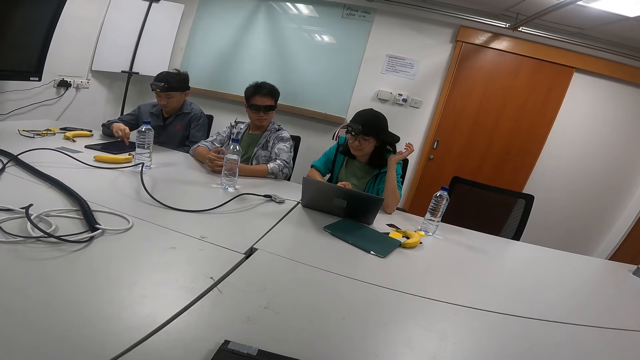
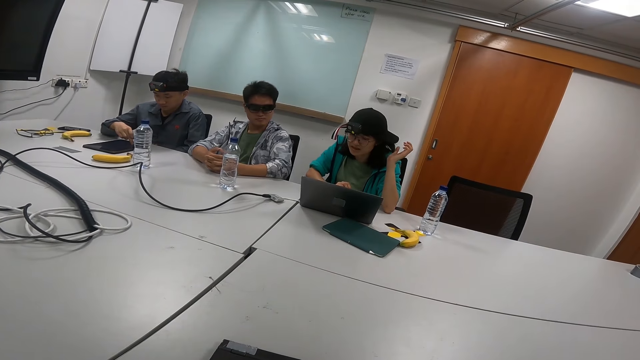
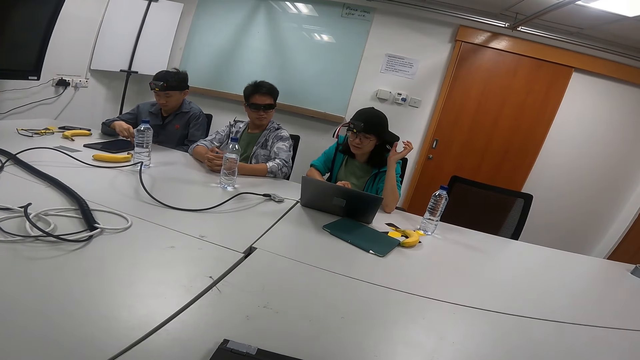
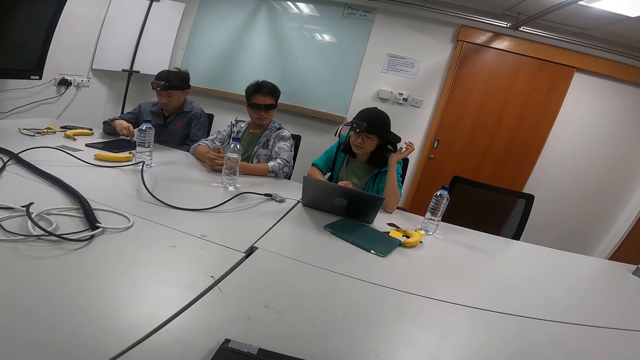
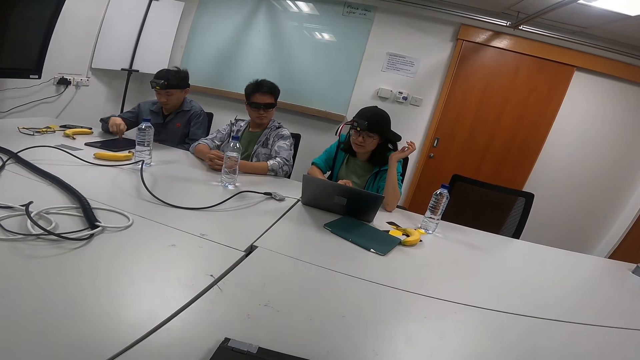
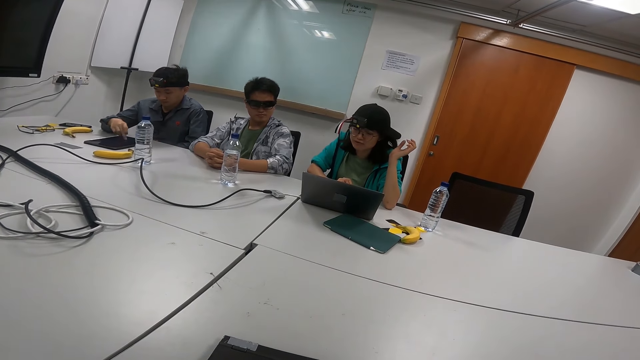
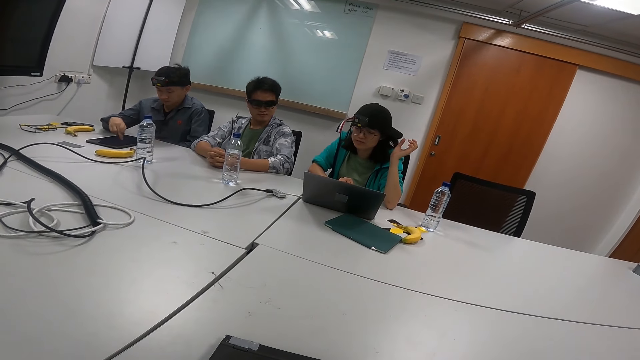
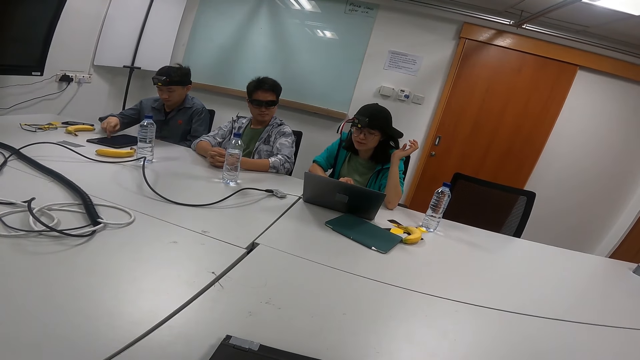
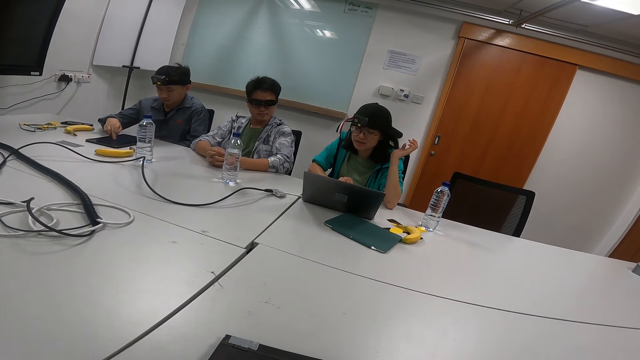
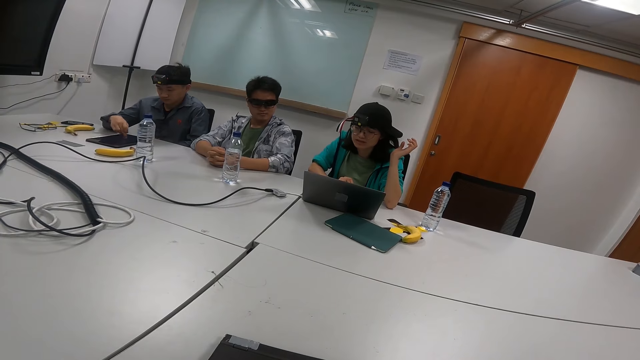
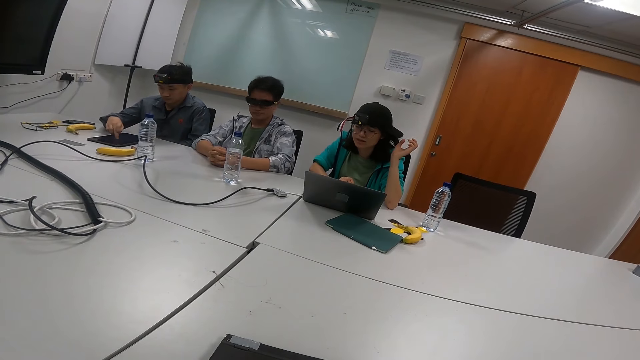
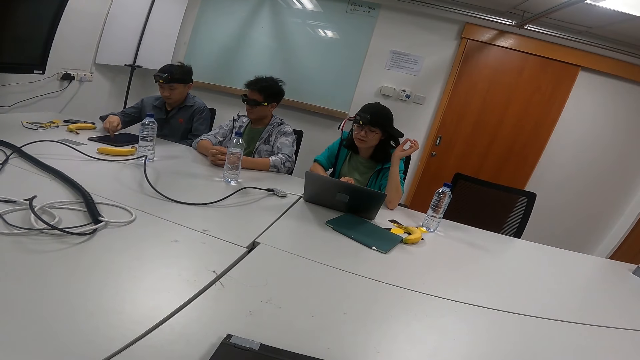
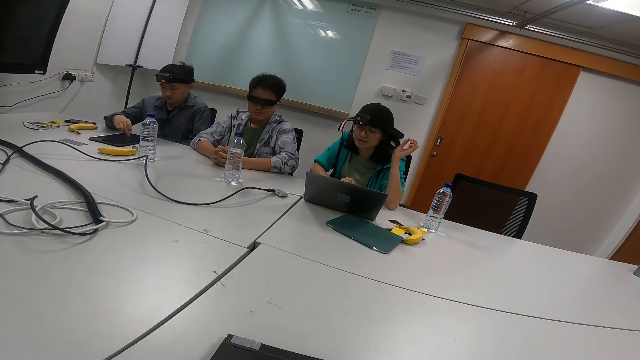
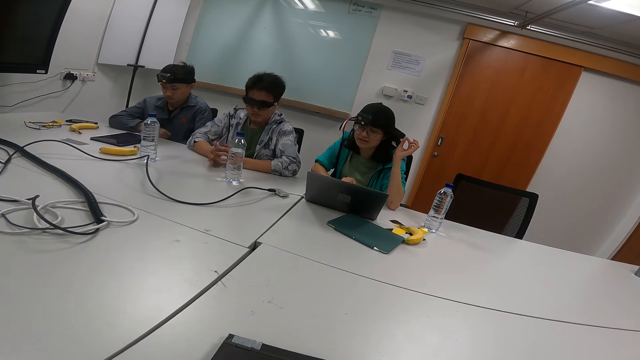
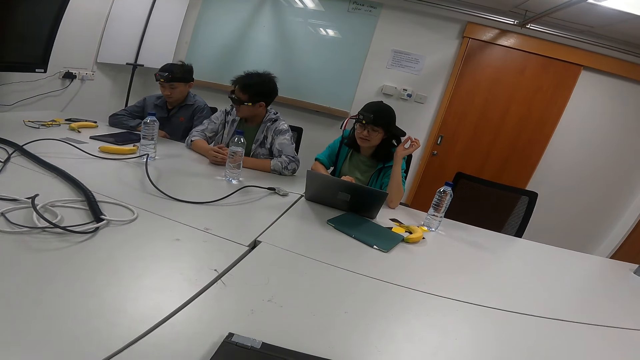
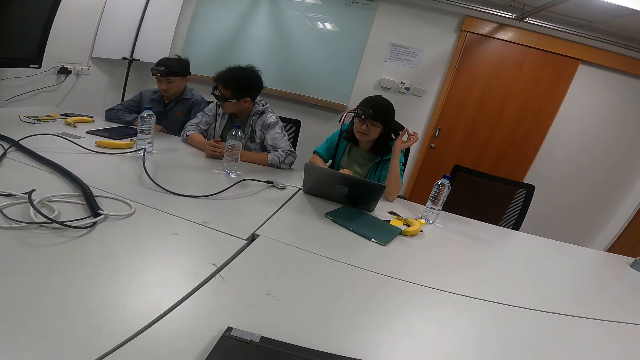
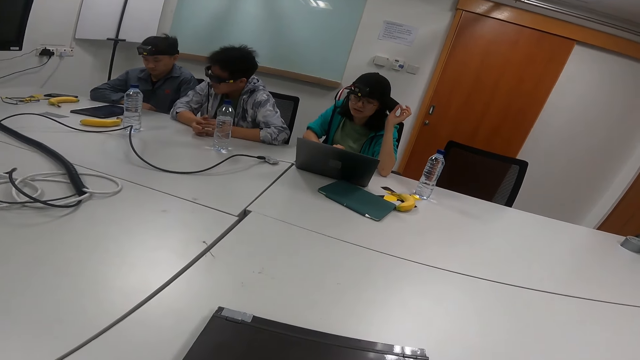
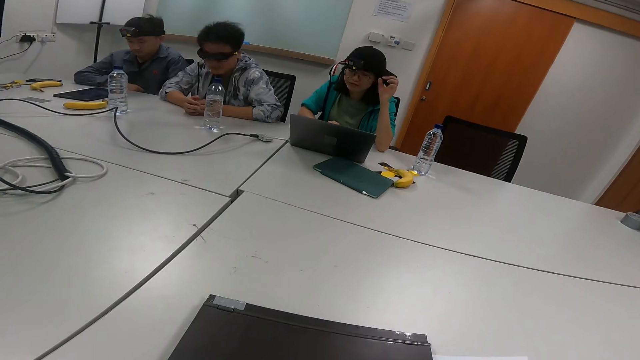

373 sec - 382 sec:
A person reads from the laptop.

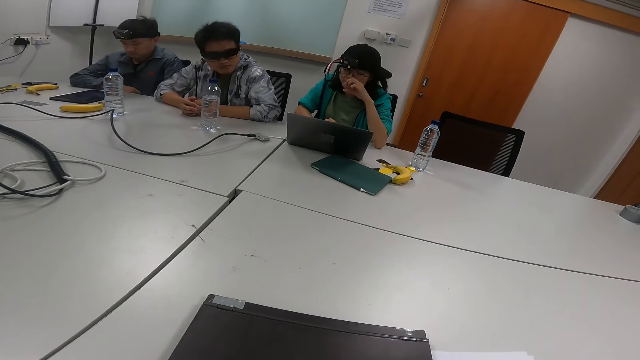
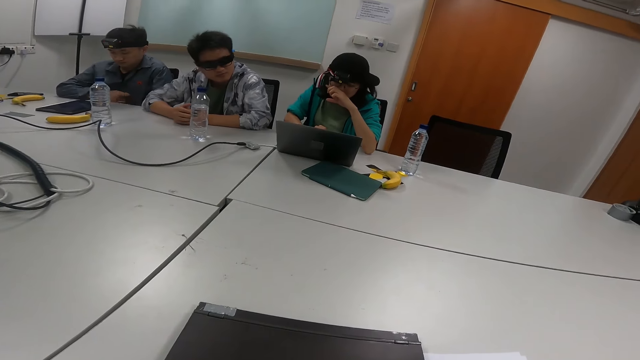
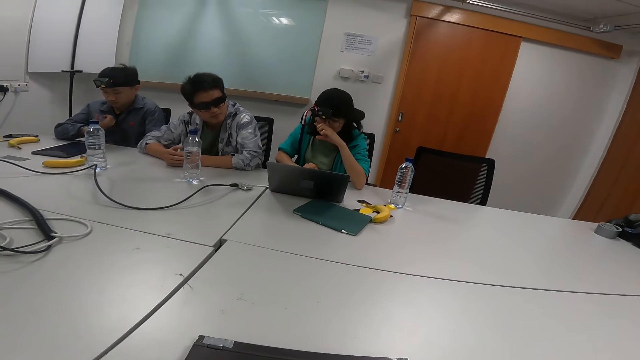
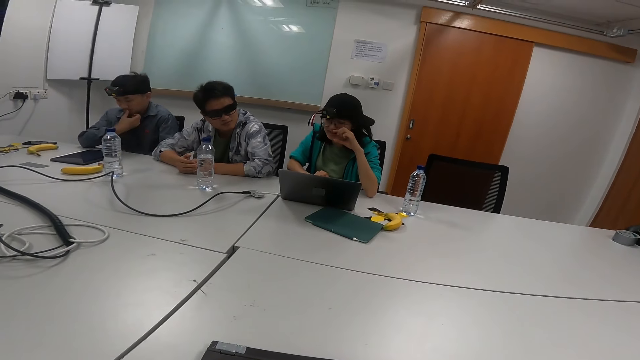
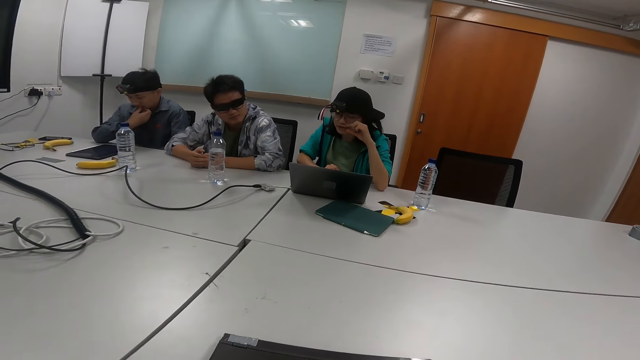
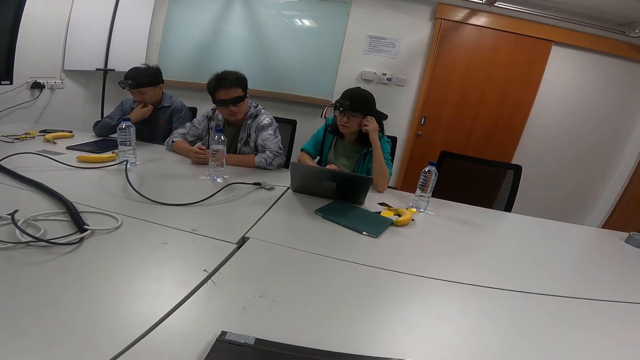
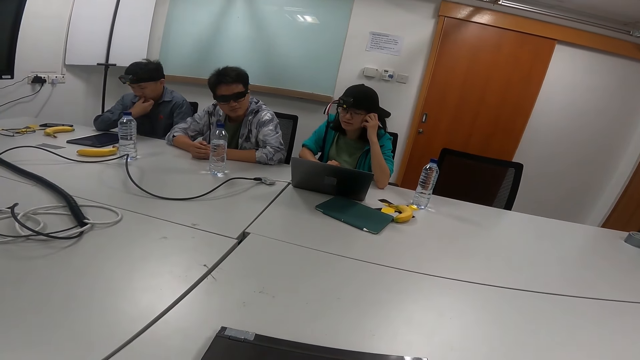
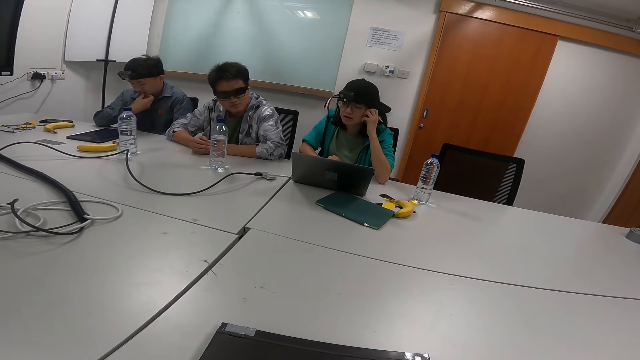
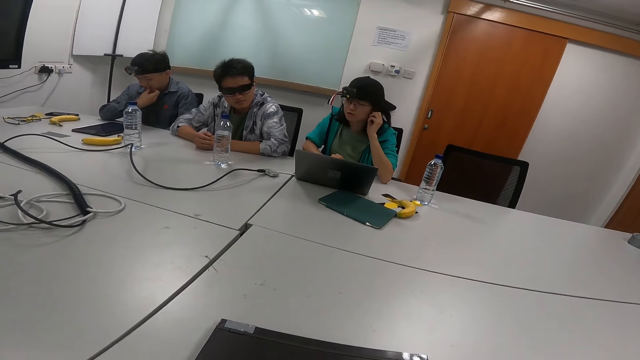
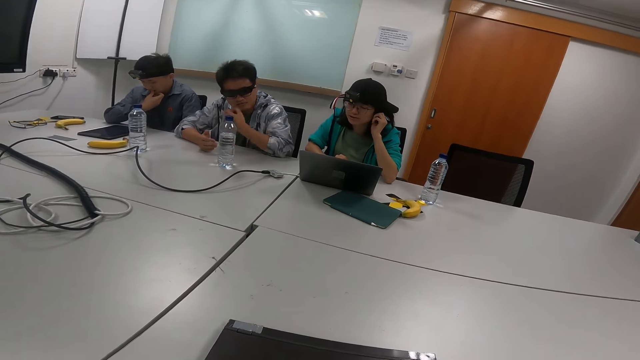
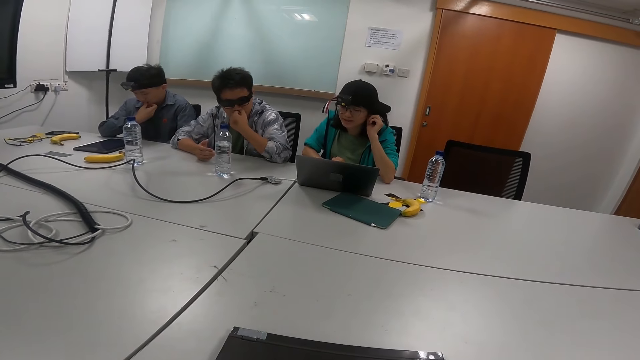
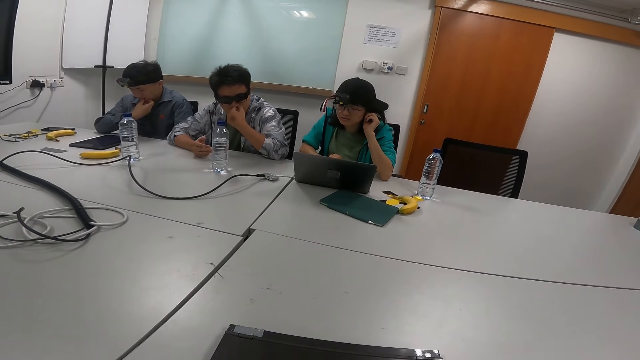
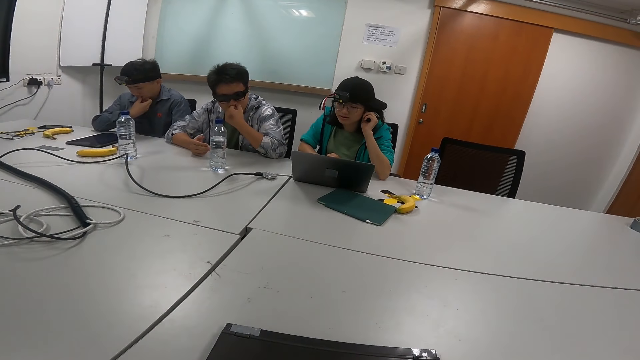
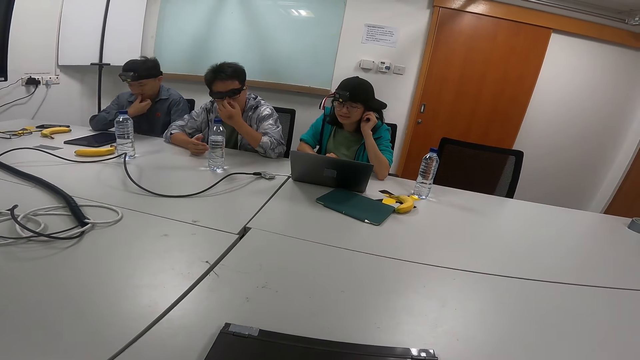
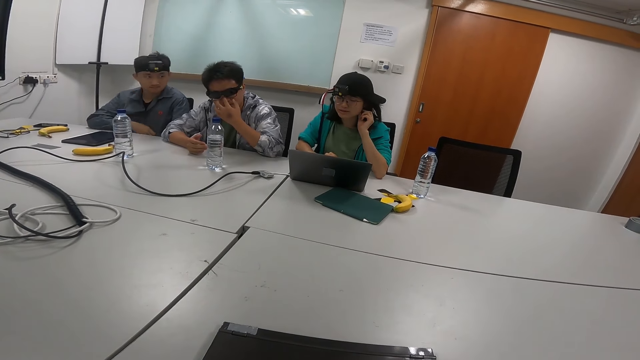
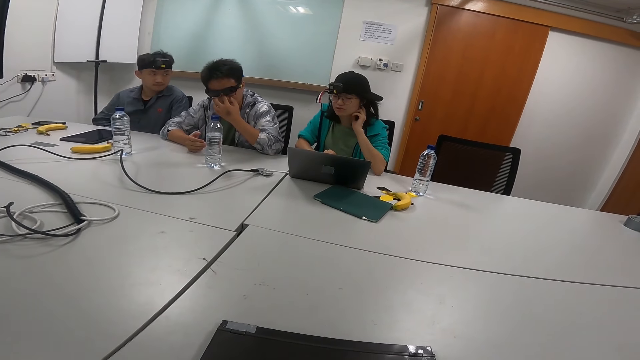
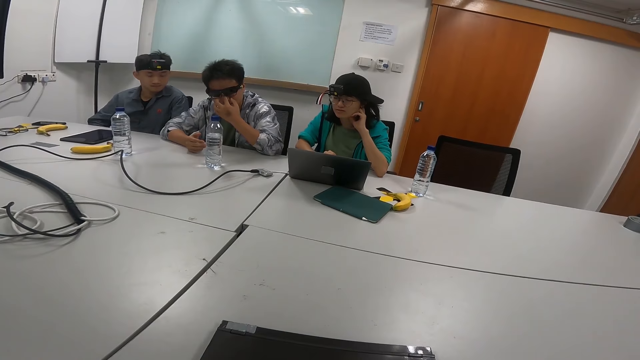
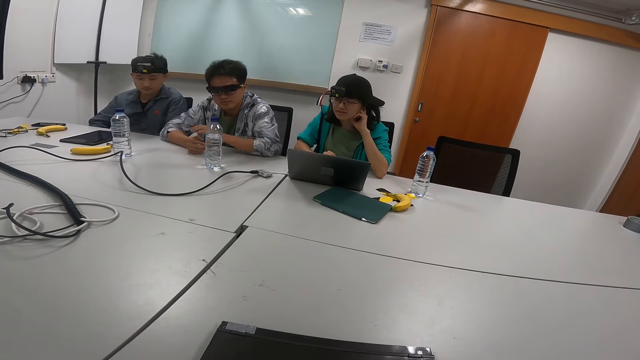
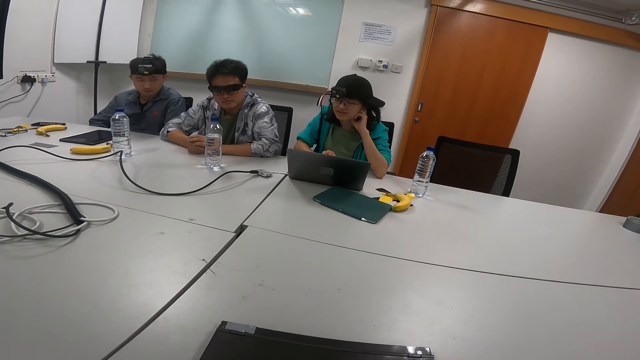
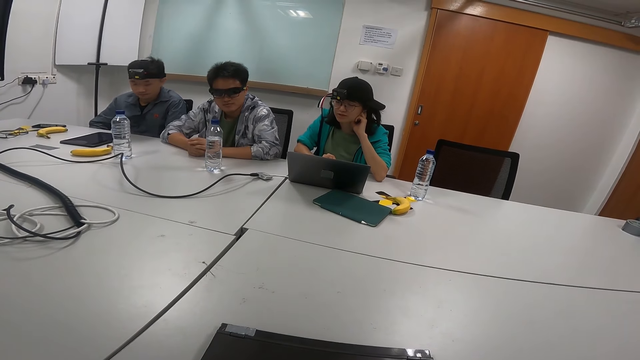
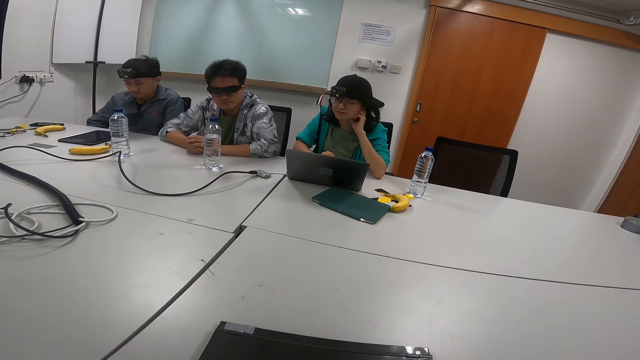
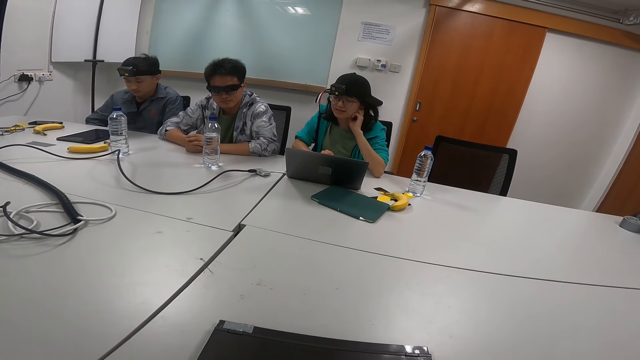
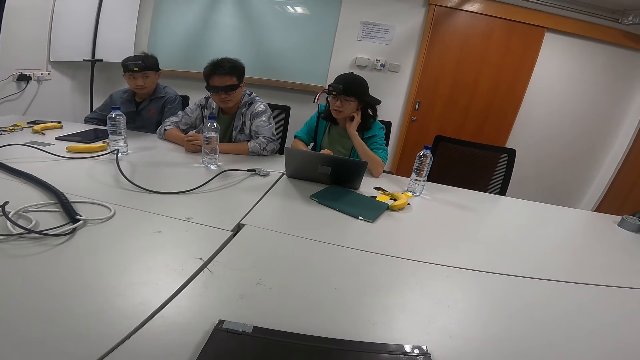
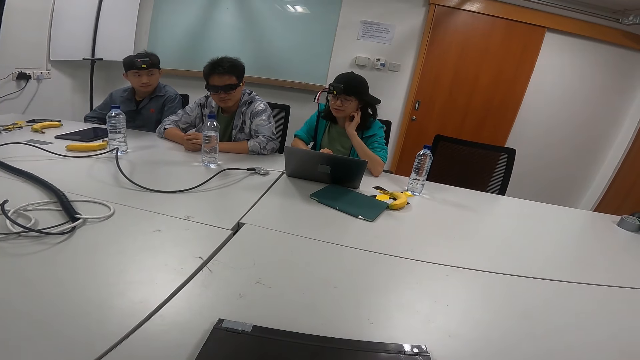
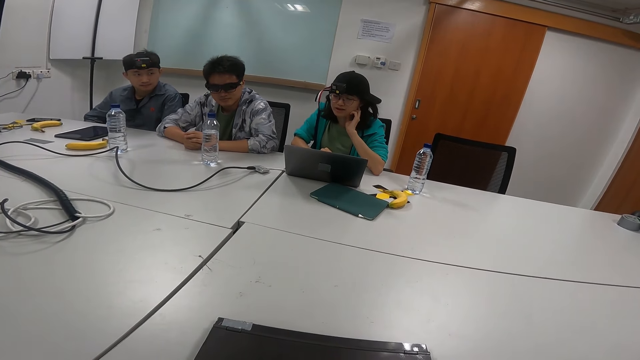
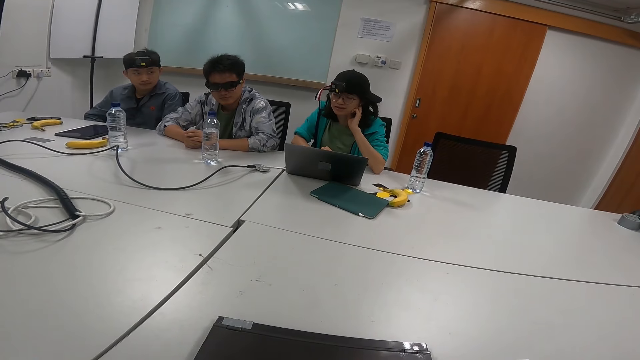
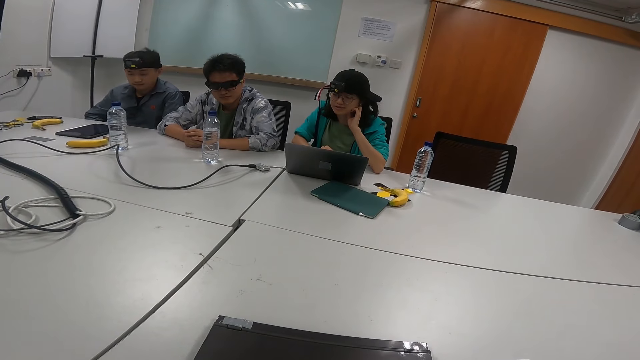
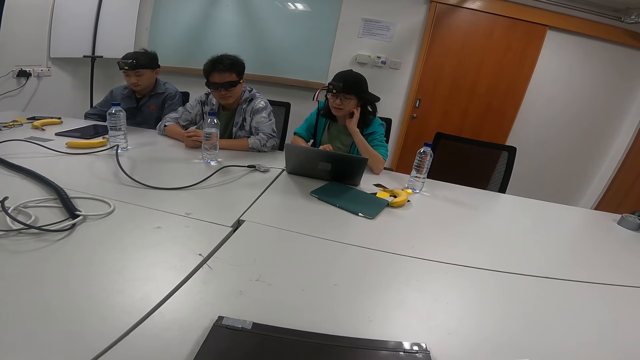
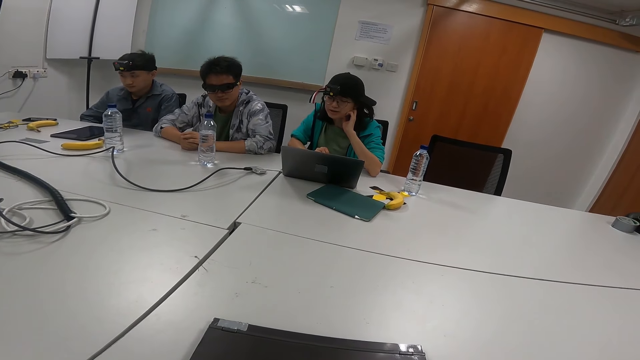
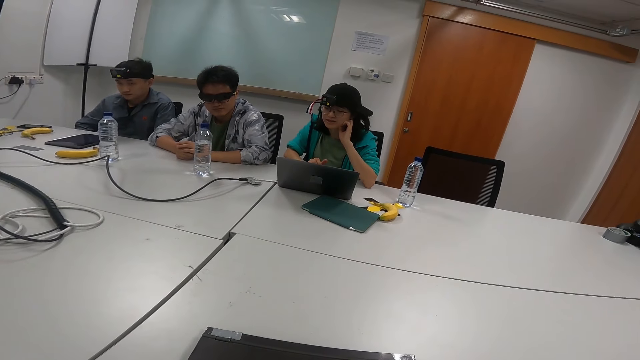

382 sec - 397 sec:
A person puts a hand on the mouth. Another person itches the nose. Another person reads from the laptop.
